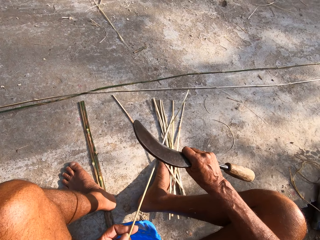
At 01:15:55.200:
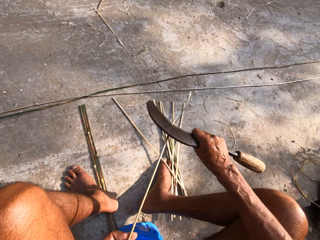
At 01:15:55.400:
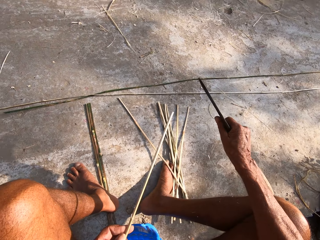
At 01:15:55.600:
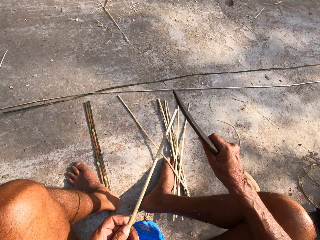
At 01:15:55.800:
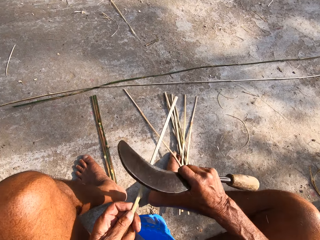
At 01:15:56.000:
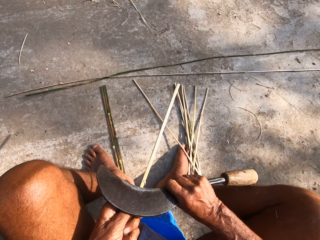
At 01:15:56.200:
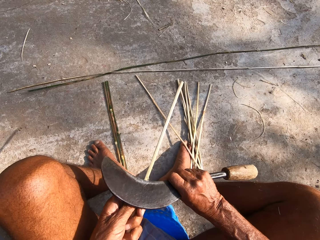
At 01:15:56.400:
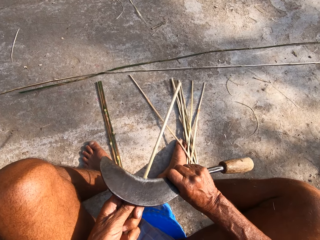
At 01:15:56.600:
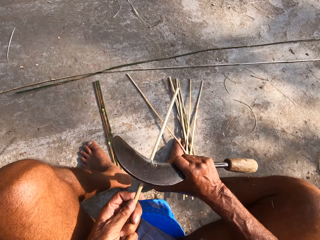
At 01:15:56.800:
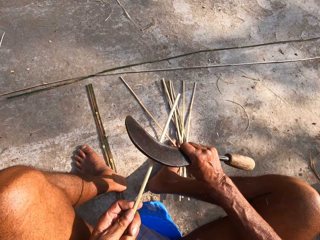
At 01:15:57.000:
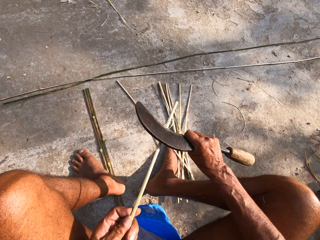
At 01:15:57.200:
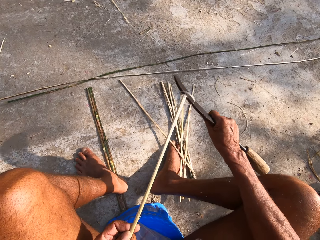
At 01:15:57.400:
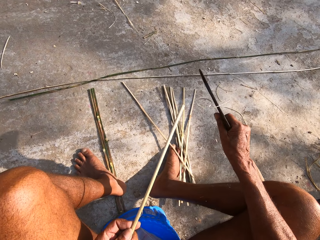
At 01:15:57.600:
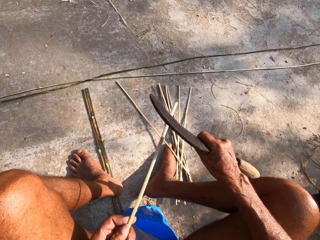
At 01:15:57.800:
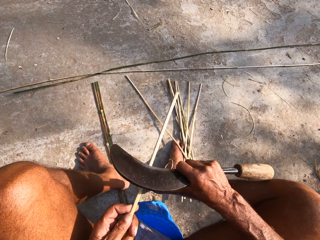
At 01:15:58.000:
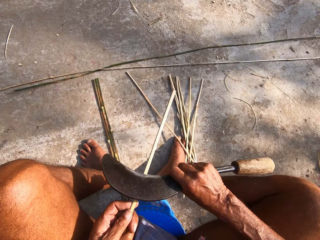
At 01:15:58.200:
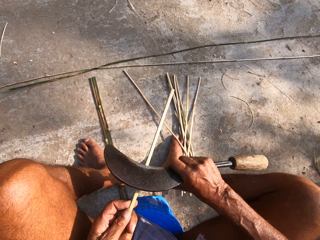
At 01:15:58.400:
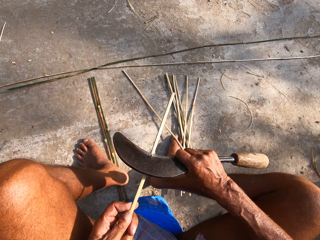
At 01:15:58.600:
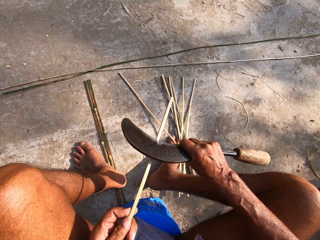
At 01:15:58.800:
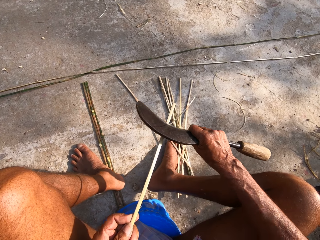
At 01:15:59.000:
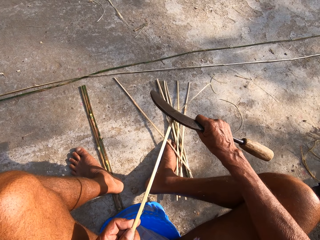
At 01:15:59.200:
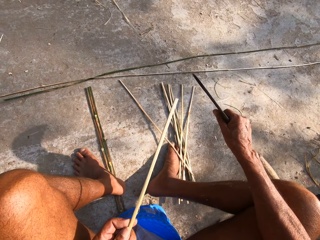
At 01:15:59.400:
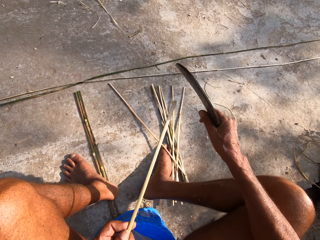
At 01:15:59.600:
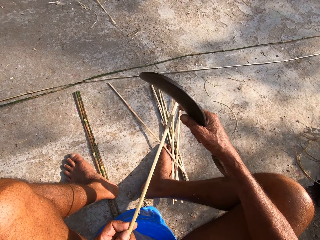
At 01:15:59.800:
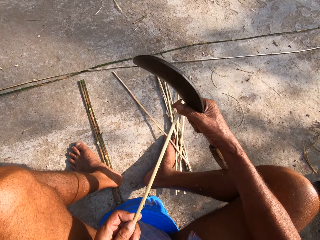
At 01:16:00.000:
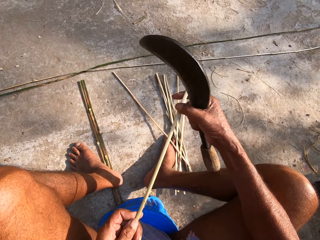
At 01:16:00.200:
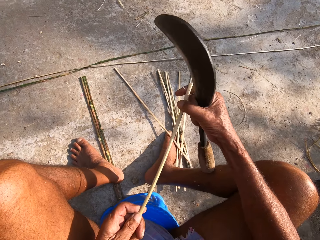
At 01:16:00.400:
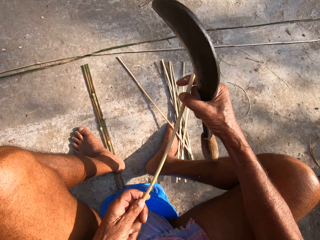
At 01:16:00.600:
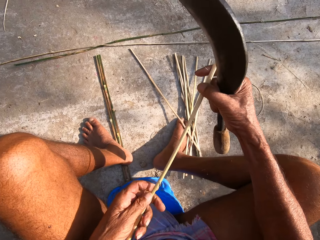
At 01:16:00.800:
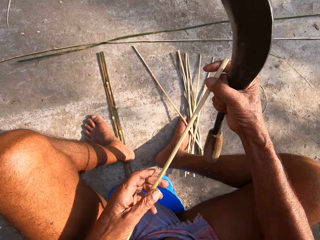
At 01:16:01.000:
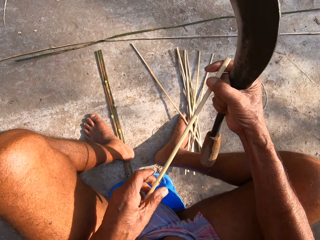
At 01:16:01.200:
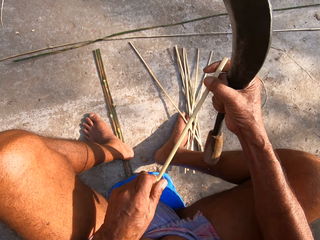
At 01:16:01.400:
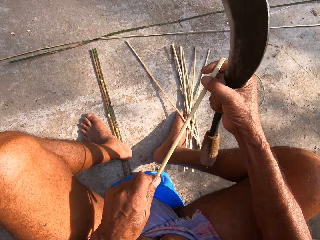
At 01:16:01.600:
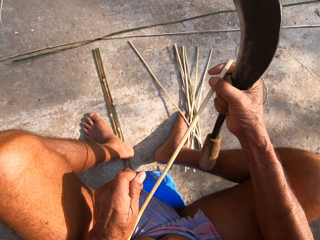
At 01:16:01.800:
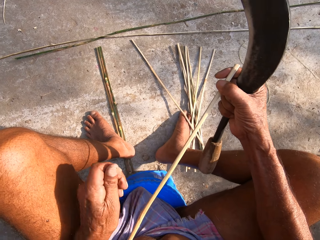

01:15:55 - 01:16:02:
The camera wearer holds the bamboo strip with both hands. He removes bamboo peels from the bamboo strip in his right hand with his left hand.

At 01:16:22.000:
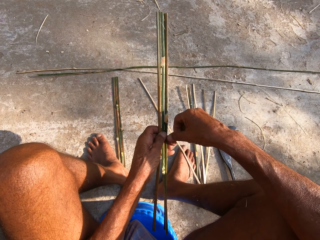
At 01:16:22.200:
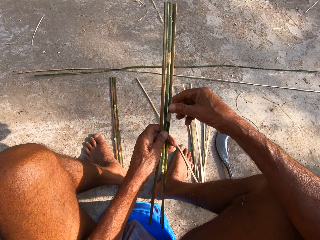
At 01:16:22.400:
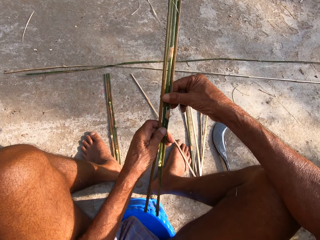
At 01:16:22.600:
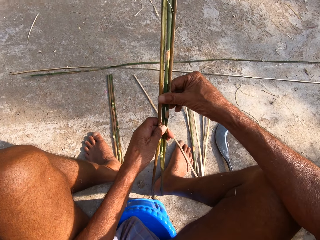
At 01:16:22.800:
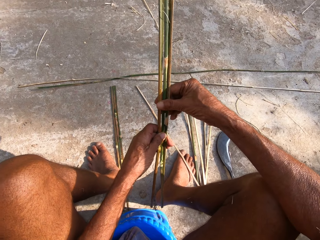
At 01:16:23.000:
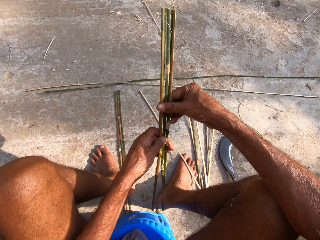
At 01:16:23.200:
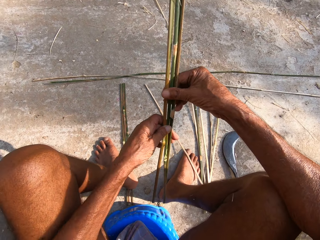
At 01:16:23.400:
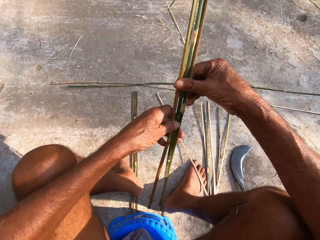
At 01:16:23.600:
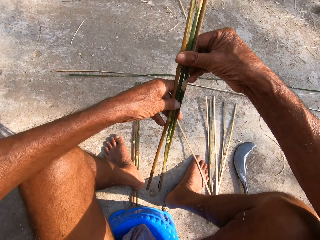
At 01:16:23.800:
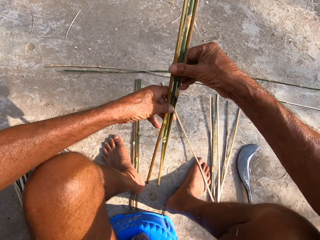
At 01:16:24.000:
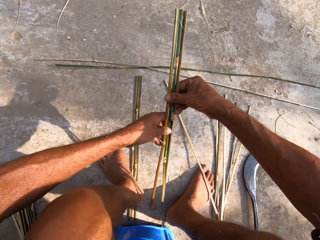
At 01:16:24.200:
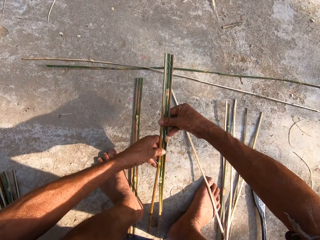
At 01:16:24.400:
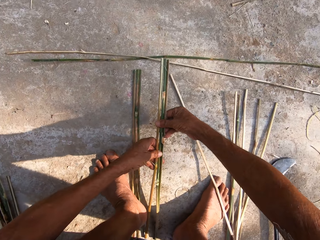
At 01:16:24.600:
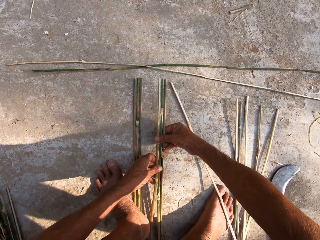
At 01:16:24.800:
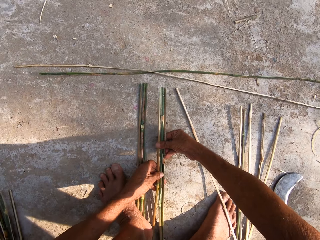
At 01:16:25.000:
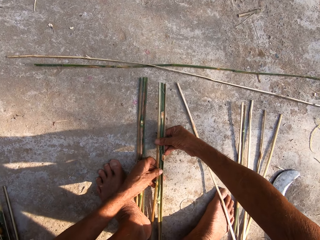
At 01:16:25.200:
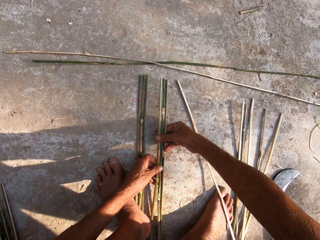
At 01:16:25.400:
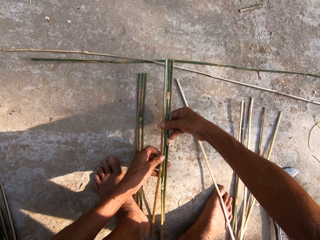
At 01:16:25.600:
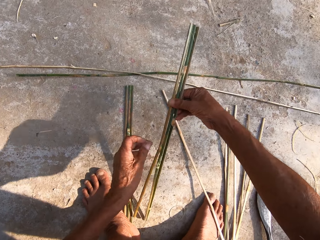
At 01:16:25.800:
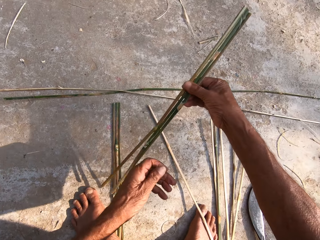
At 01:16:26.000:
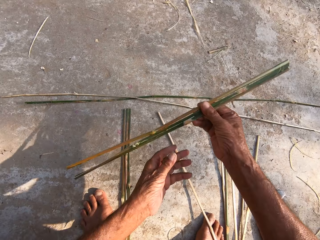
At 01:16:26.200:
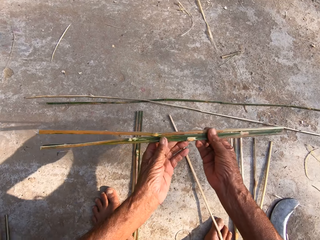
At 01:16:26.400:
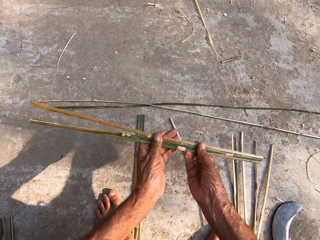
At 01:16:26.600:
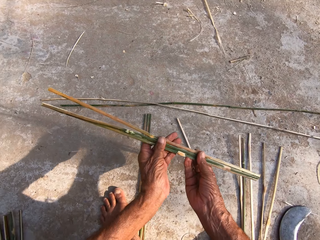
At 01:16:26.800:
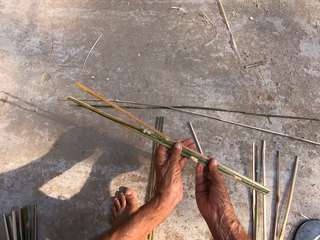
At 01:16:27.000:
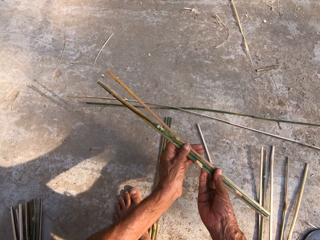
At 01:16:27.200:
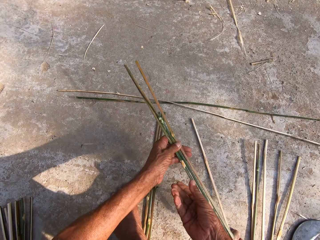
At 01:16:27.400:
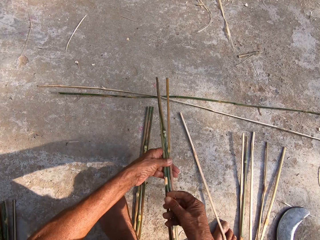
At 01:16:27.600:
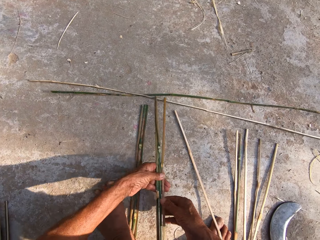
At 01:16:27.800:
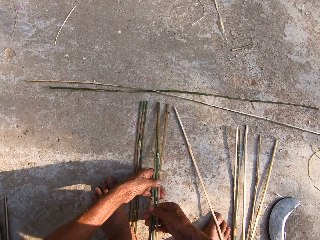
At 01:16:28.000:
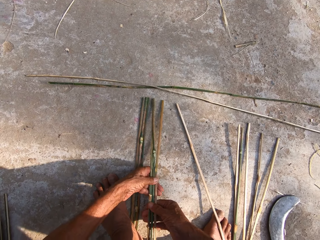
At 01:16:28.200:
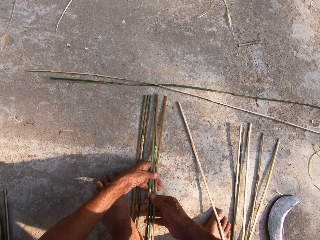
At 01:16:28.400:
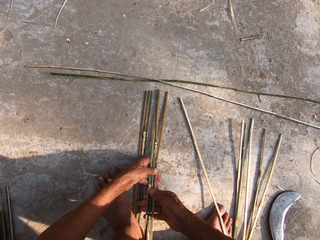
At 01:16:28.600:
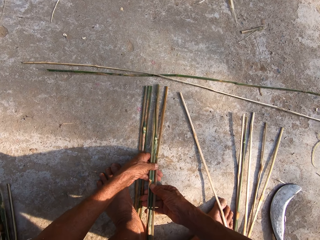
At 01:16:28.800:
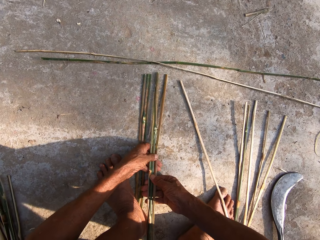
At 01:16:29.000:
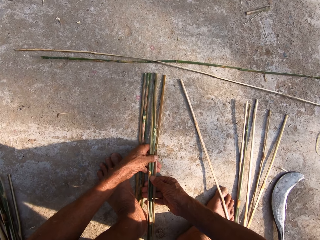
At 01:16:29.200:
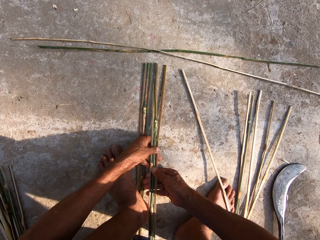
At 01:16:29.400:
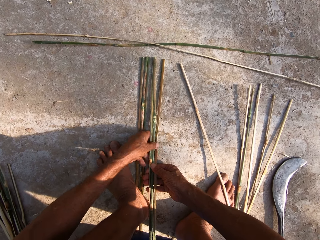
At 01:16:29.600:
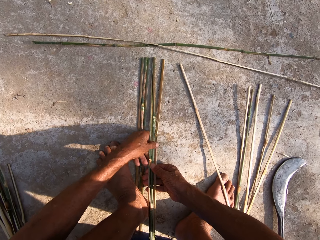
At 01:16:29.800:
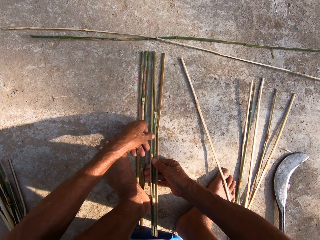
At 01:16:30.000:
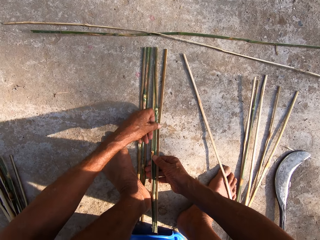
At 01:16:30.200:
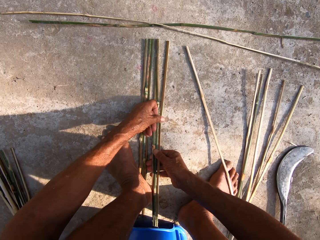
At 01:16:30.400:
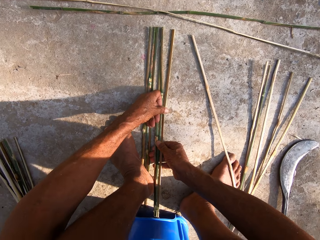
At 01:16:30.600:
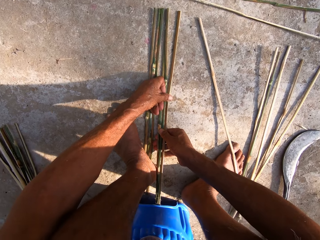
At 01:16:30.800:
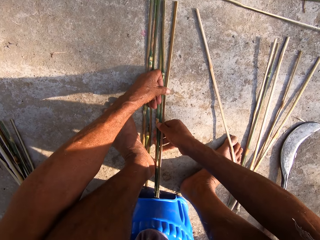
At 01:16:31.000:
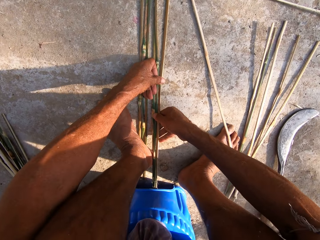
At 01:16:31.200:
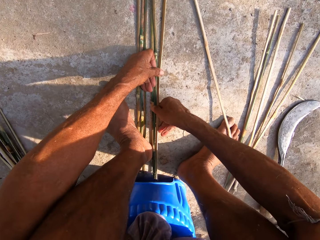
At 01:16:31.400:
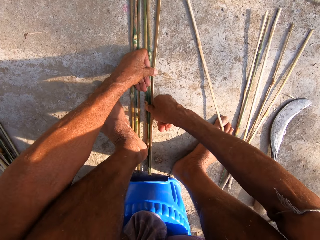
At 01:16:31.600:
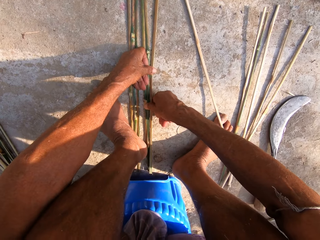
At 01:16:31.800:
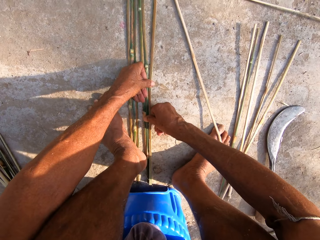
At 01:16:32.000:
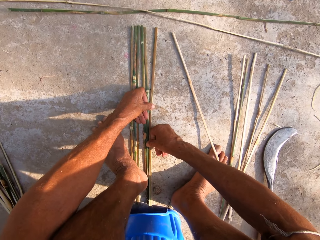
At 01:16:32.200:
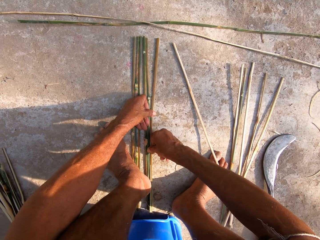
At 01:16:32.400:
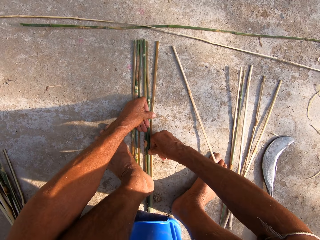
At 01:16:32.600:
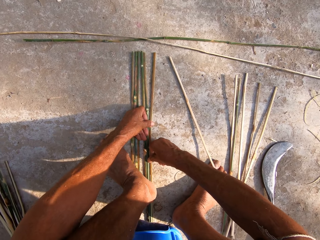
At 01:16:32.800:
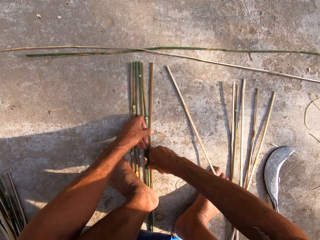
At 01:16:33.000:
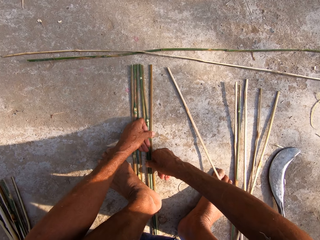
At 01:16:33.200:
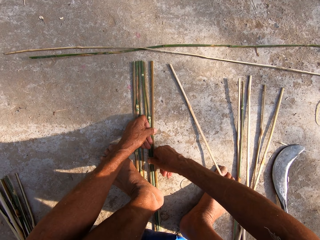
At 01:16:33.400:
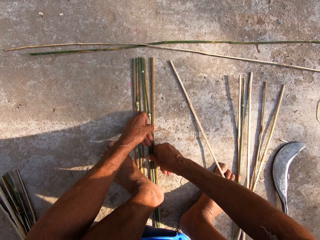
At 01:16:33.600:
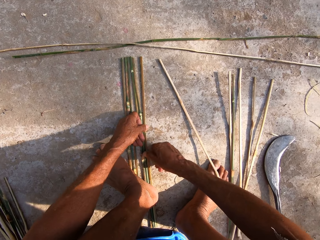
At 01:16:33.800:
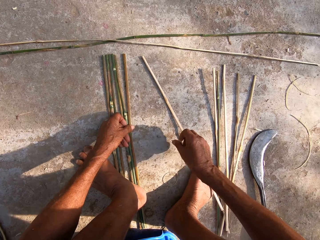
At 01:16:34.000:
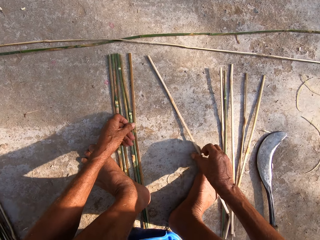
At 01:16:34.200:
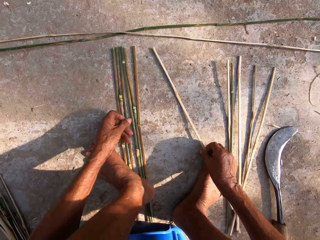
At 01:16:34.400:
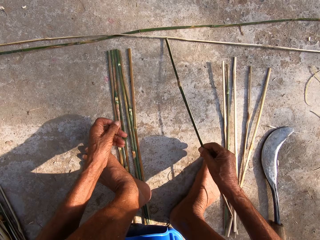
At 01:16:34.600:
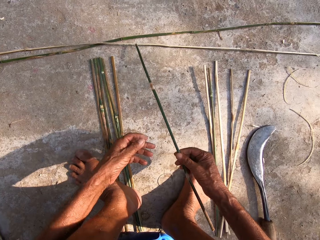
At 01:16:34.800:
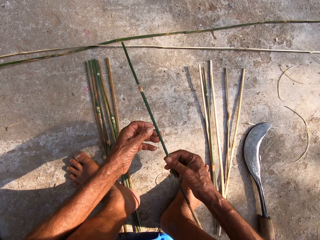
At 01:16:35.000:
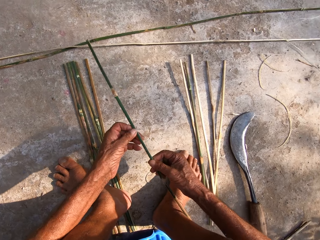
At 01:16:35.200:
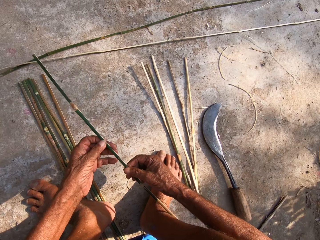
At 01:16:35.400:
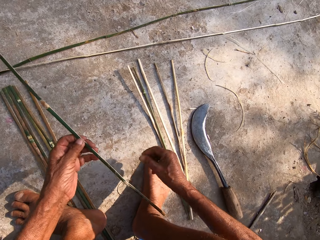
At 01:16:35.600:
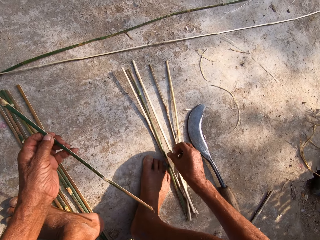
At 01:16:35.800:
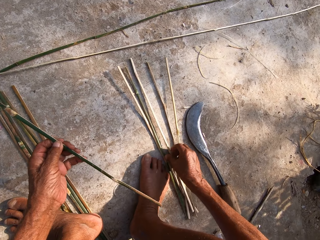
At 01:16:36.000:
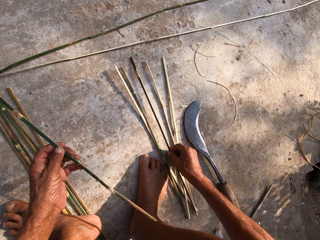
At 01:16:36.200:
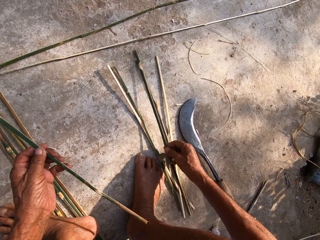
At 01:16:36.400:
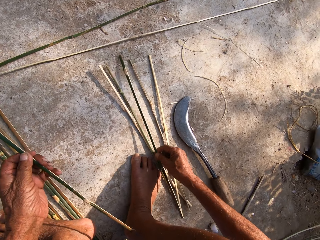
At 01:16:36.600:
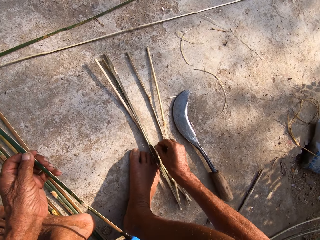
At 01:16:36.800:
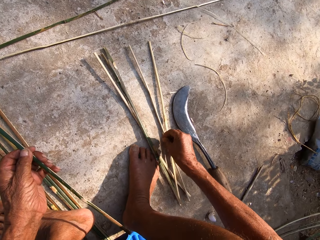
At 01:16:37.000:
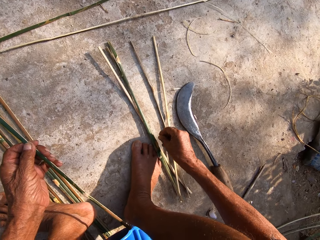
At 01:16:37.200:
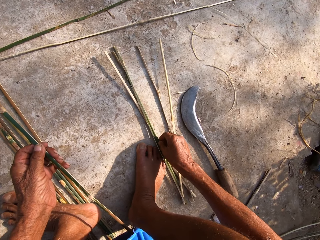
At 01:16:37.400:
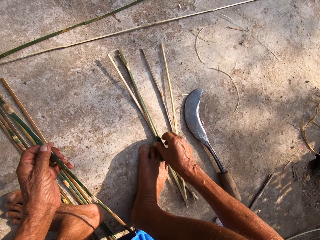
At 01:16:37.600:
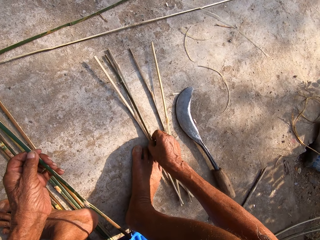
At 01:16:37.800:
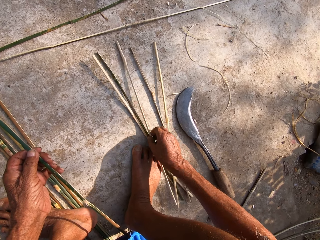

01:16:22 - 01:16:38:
The camera wearer moves the bamboo sticks or canes. He puts the bamboo sticks on the ground. He adjusts the canes with both hands. He lifts the bamboo sticks. He holds the bamboo sticks using both hands. He turns the bamboo sticks. He places the canes from the floor with both hands. He holds the canes on the floor with his left leg. He picks a cane from the floor with his right hand. He removes his hands. He passes the cane from his right hand to his left hand. He holds the bamboo stick using both hands. He picks a cane from the floor with his right hand. He holds a bamboo stick. He drops the cane on the floor with his right hand.
